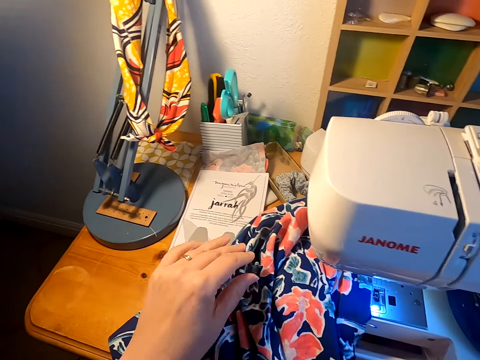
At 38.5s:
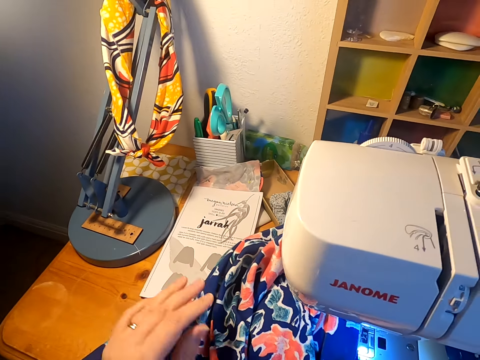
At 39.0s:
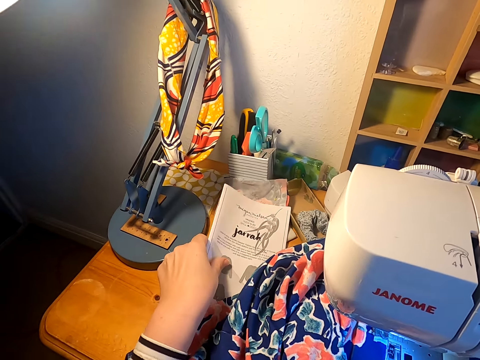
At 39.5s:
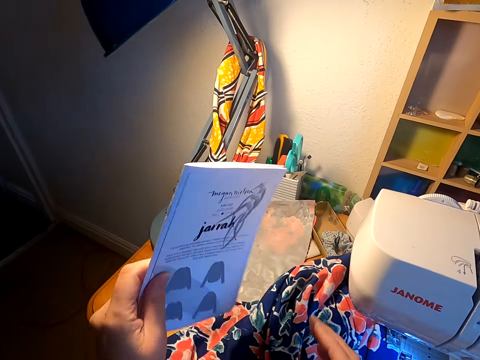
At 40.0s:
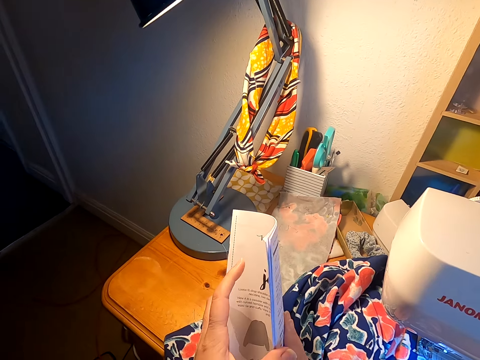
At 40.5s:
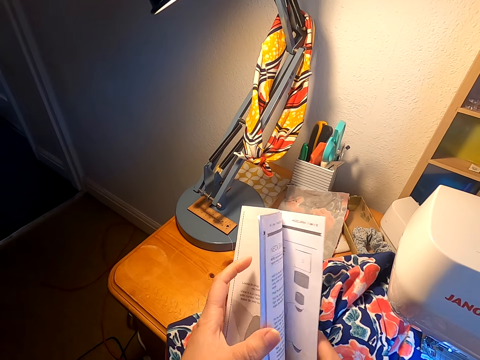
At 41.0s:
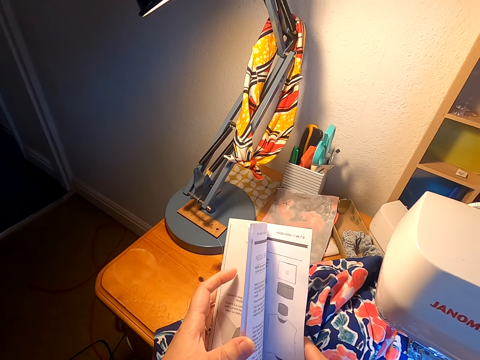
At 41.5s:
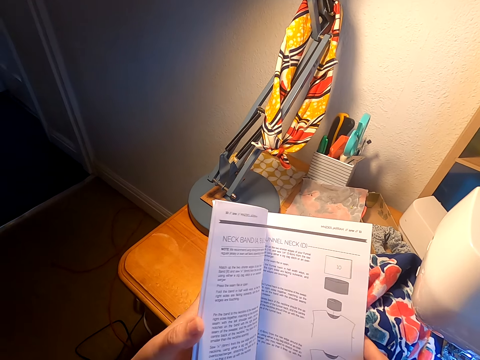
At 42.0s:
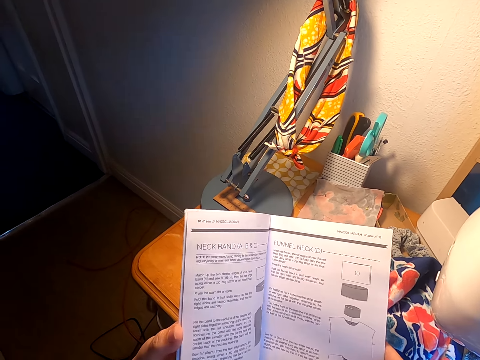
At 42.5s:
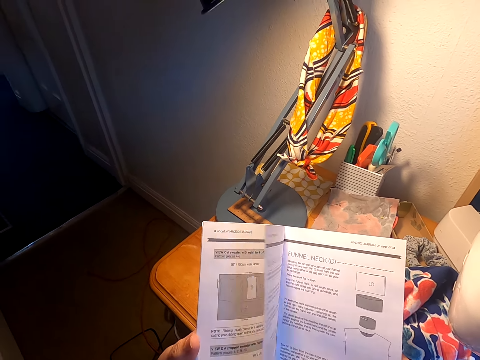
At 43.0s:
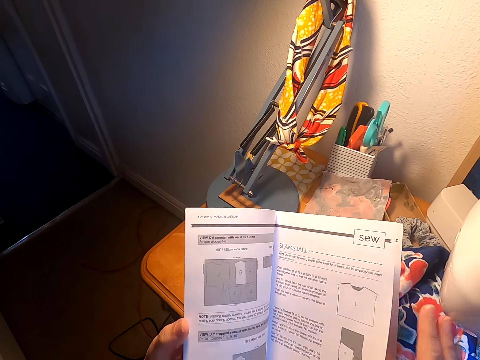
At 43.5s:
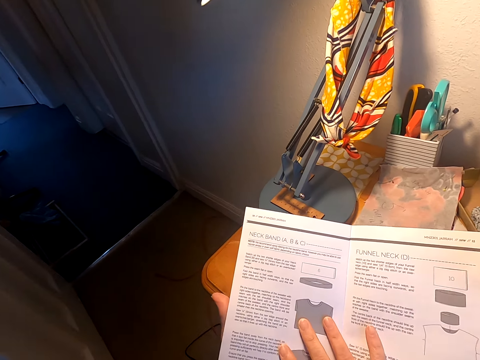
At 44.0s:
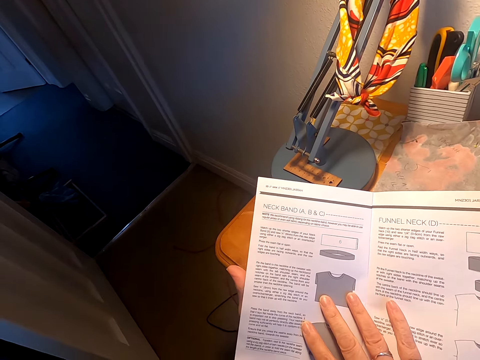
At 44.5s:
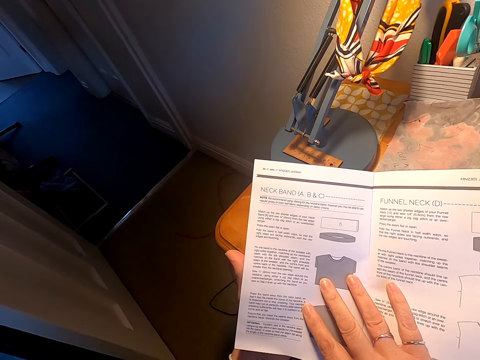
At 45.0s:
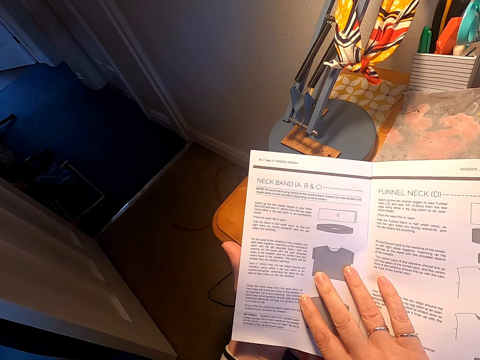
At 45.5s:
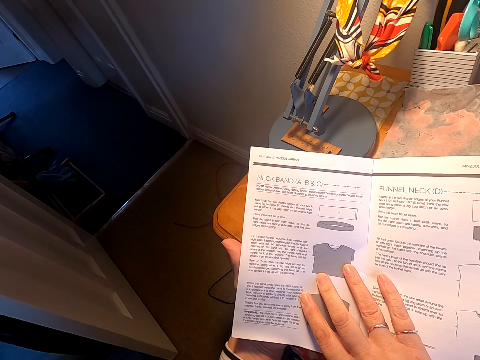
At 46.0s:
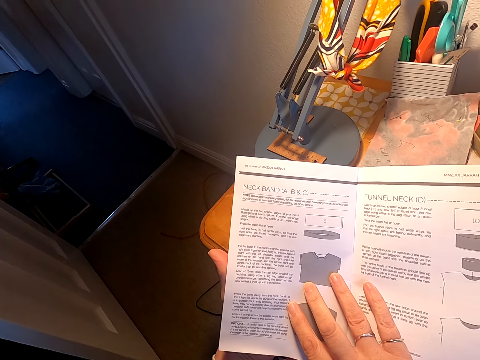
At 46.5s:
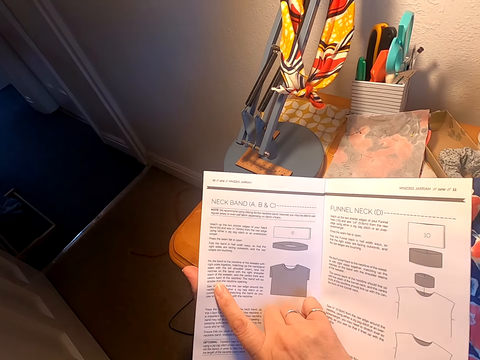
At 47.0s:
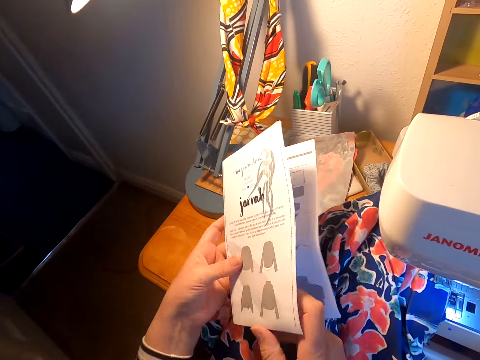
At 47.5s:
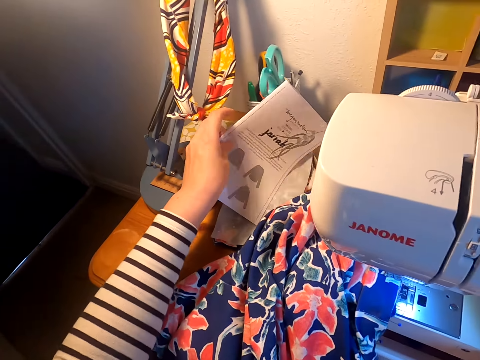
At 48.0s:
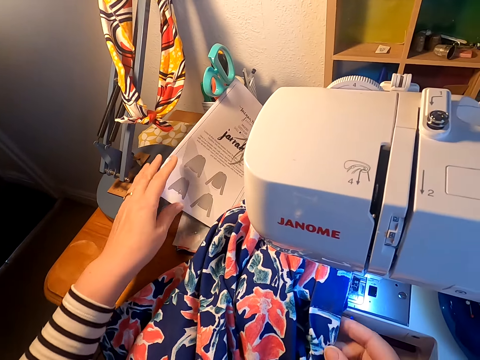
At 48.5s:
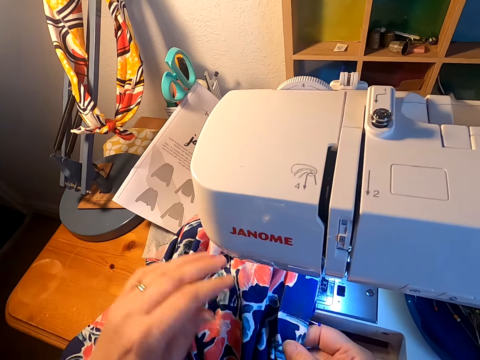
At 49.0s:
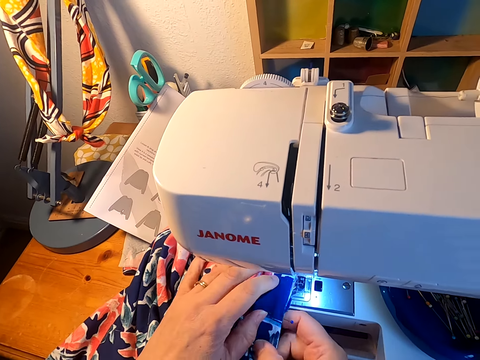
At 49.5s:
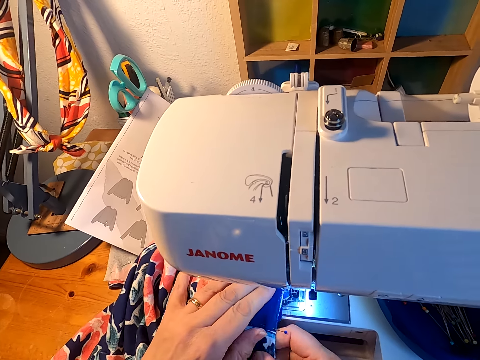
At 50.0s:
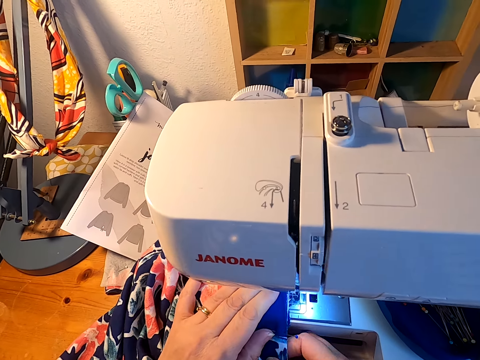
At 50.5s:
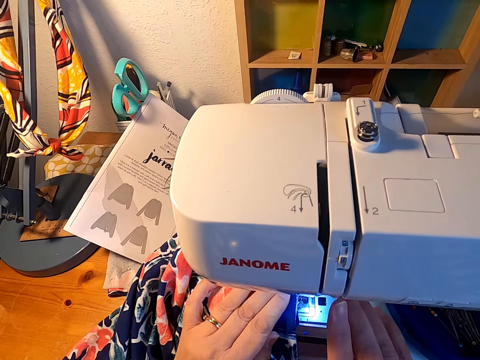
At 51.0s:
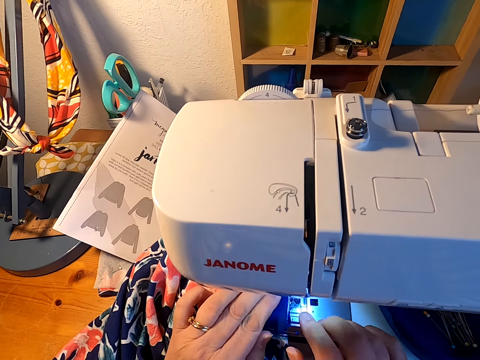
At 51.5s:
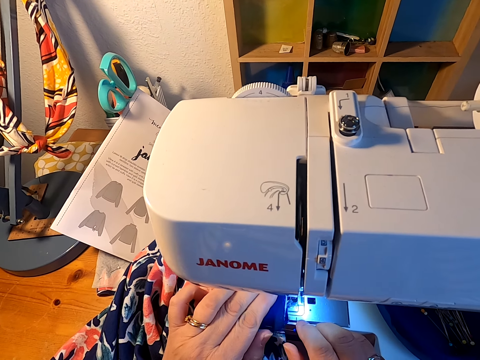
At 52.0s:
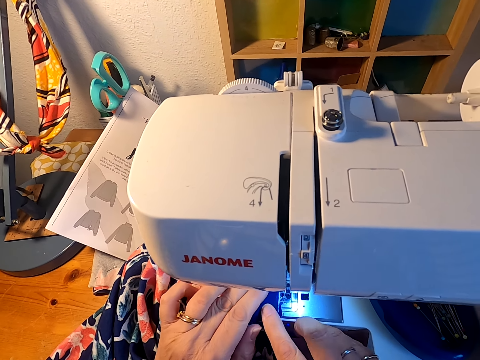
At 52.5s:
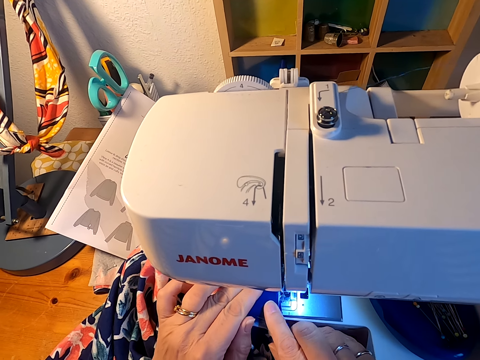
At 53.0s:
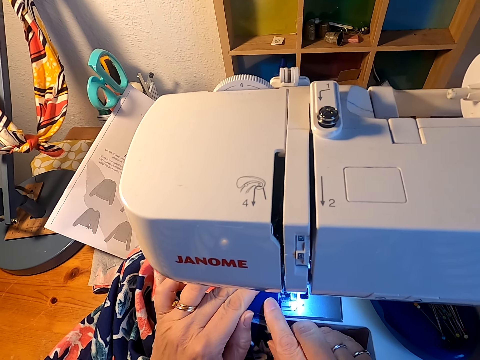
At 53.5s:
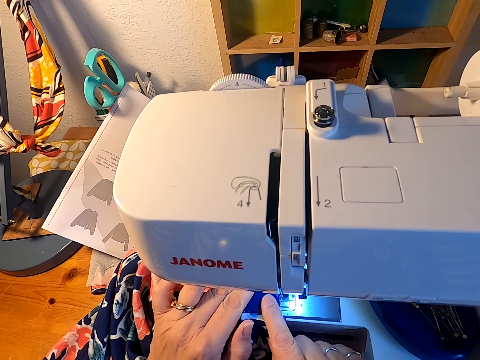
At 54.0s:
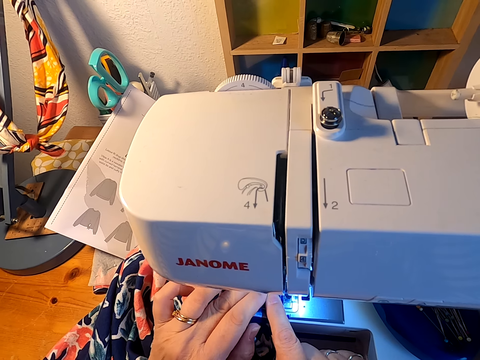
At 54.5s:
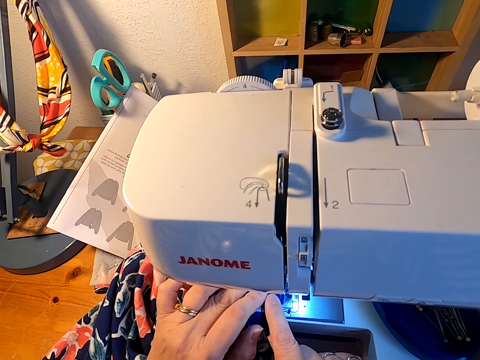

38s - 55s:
The camera wearer picks up a sewing book from the sewing table. They open the sewing book. They turn the pages of the sewing book. They close the sewing book. They put the book back on the sewing table top. They adjust the cloth on the sewing machine. They click the pressure foot lever. They sew the cloth in the sewing machine.

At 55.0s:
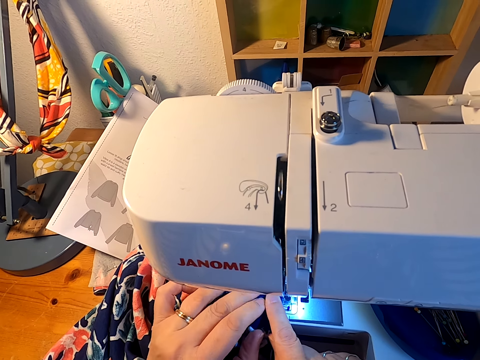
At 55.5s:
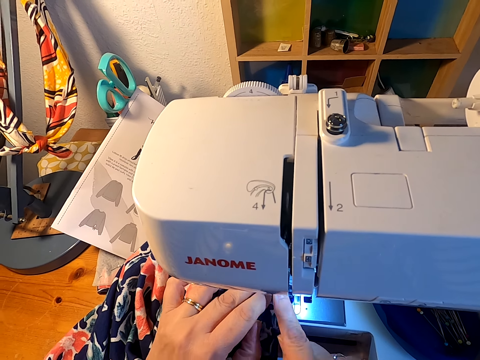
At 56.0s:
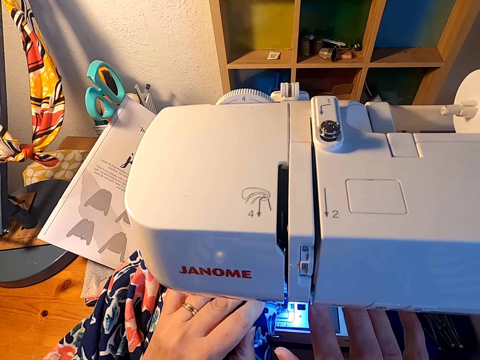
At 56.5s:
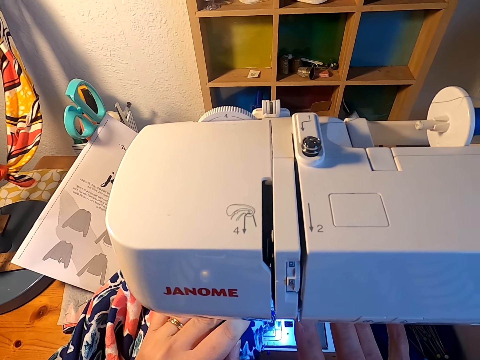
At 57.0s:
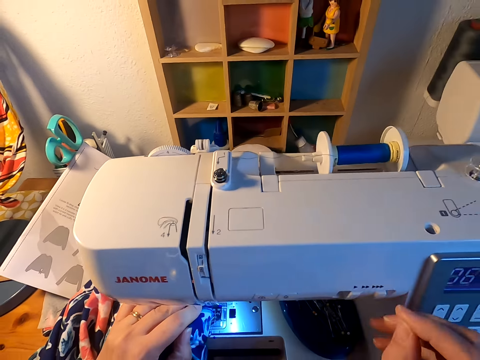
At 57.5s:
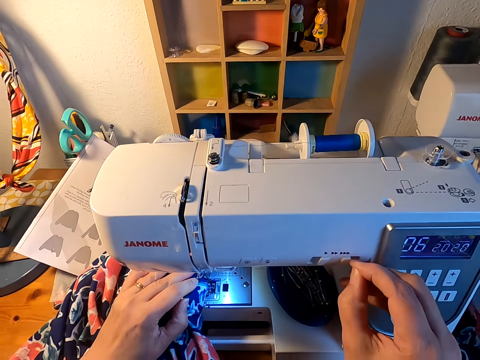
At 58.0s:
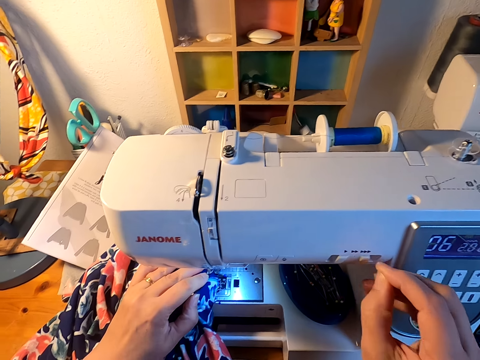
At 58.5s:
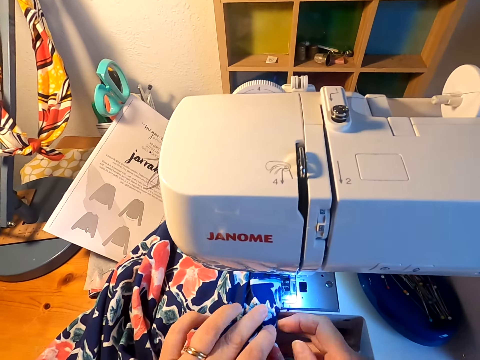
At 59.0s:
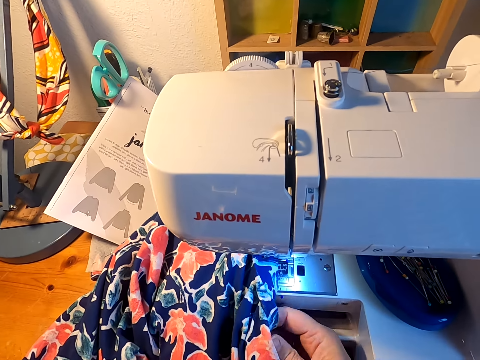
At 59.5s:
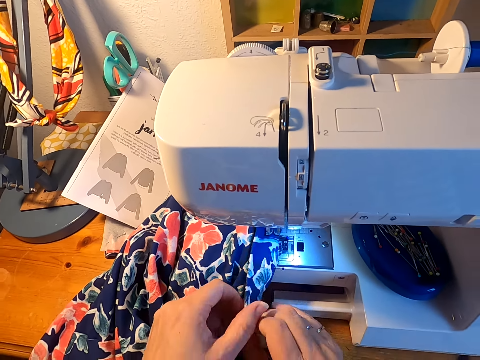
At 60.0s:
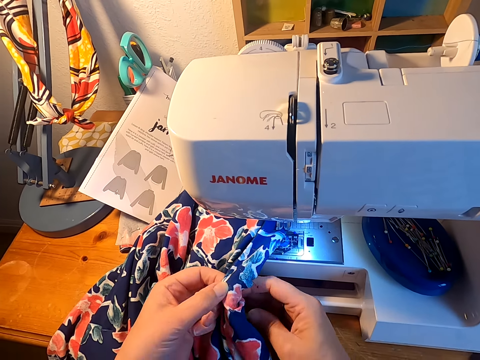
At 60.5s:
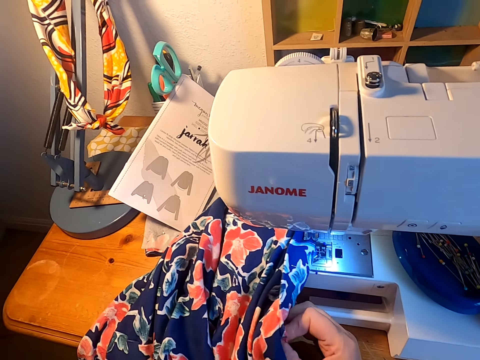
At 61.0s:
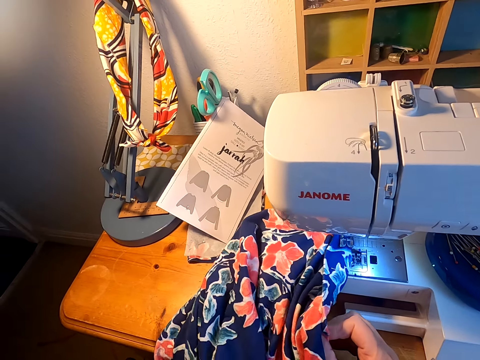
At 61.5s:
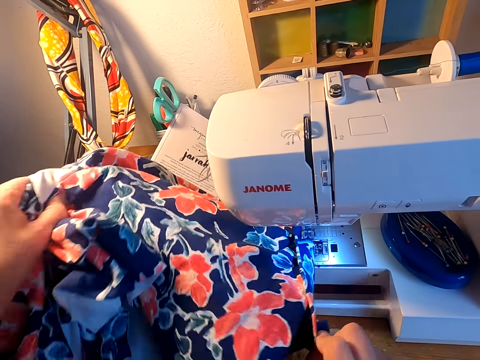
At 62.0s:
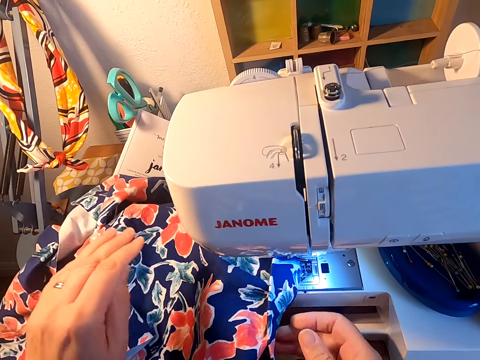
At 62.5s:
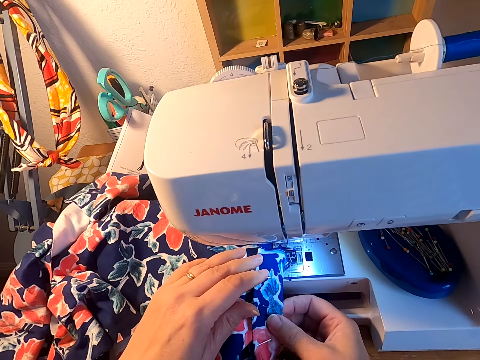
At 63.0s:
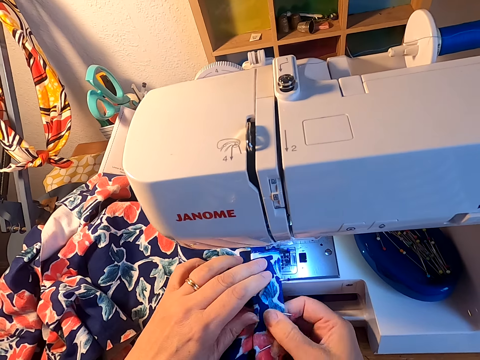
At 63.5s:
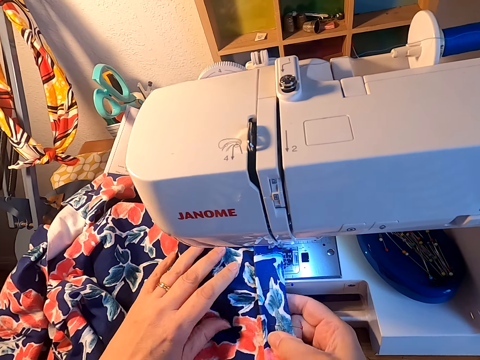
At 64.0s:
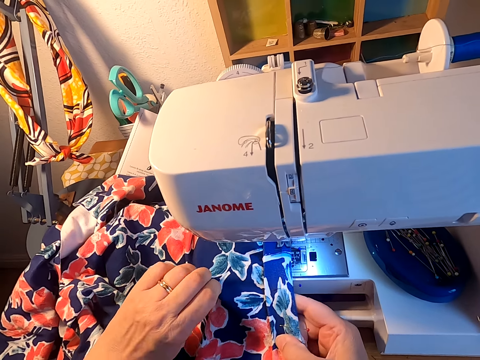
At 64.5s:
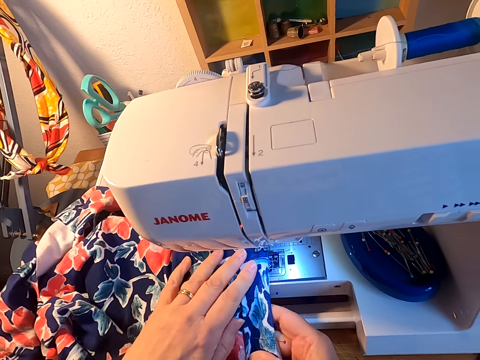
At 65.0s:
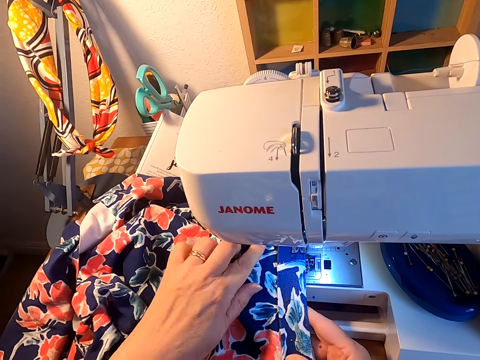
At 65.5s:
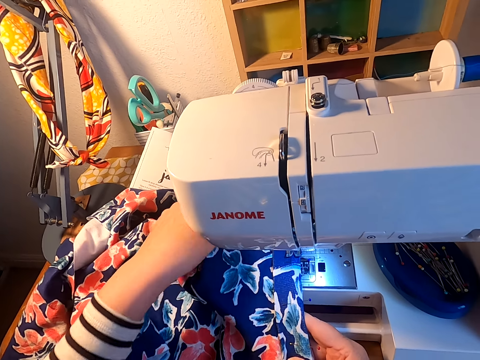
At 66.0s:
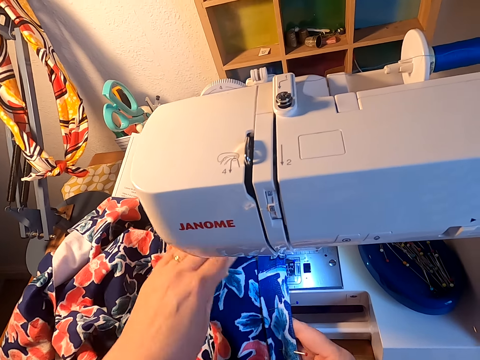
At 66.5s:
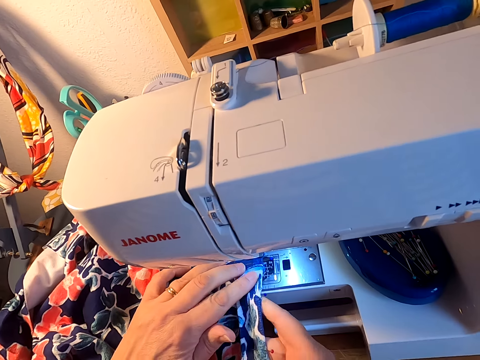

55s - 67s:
The camera wearer stops the sewing machine. They press the sewing machine button off. They adjust the cloth on the sewing machine.
